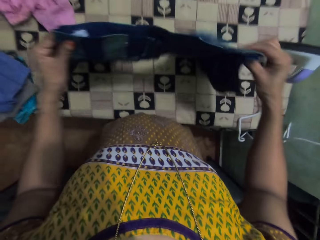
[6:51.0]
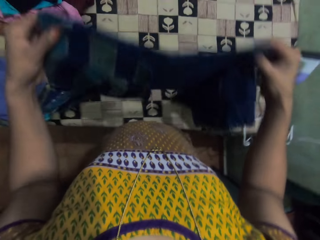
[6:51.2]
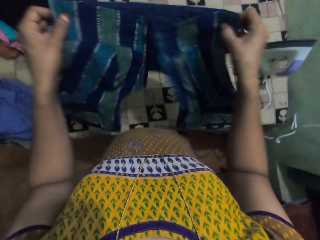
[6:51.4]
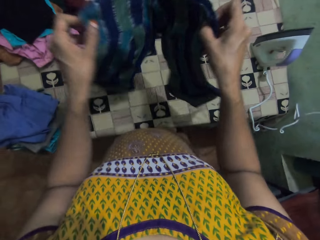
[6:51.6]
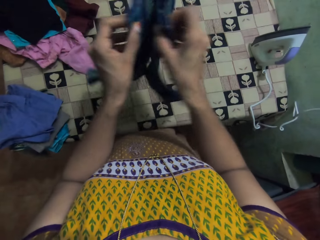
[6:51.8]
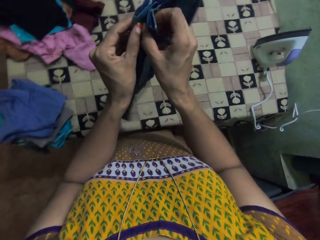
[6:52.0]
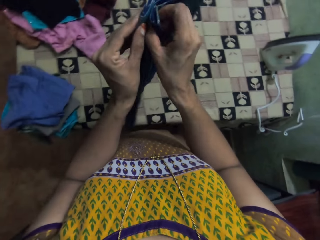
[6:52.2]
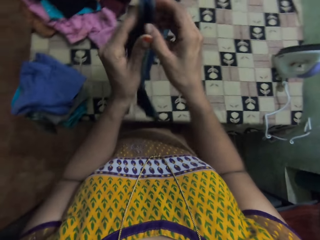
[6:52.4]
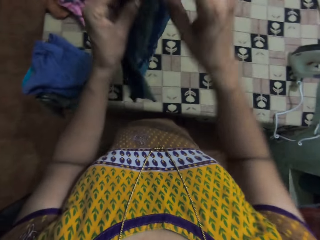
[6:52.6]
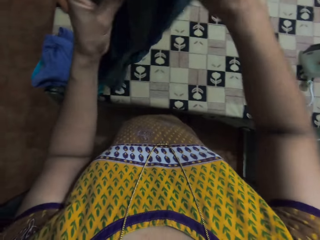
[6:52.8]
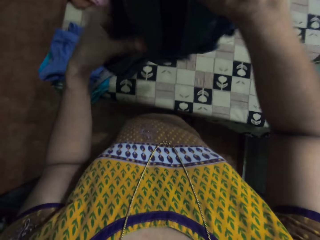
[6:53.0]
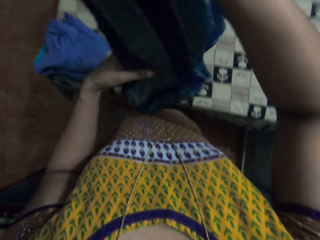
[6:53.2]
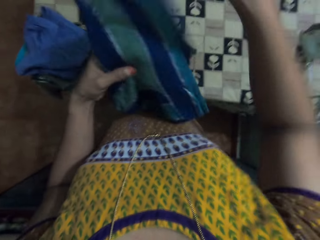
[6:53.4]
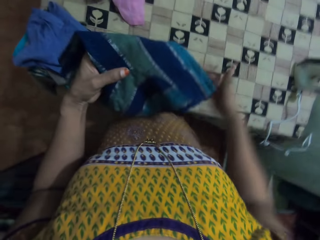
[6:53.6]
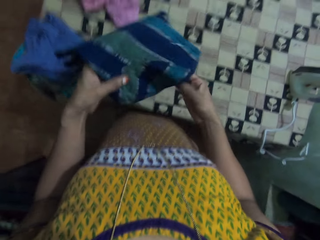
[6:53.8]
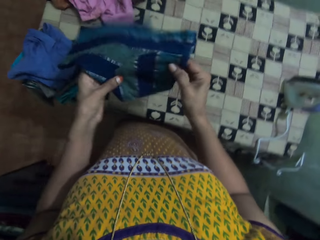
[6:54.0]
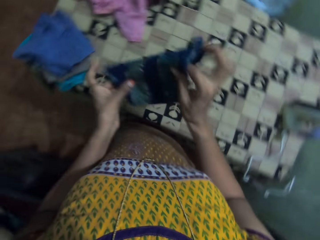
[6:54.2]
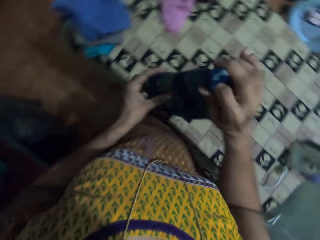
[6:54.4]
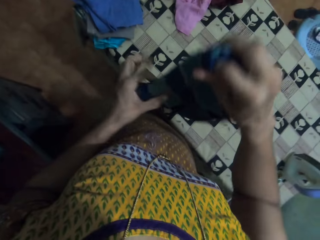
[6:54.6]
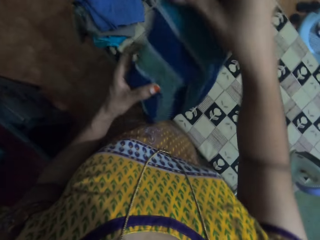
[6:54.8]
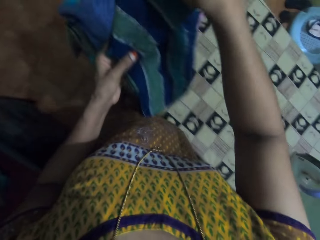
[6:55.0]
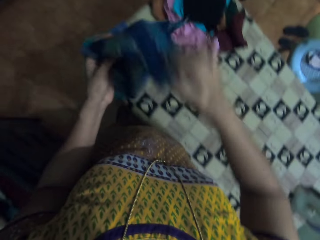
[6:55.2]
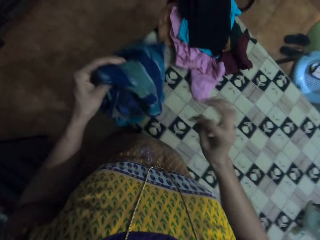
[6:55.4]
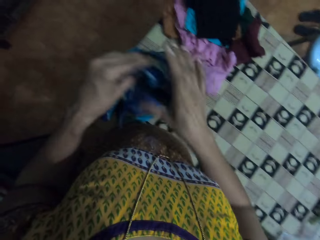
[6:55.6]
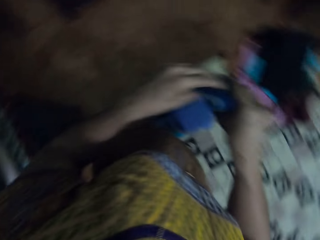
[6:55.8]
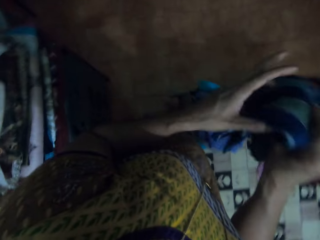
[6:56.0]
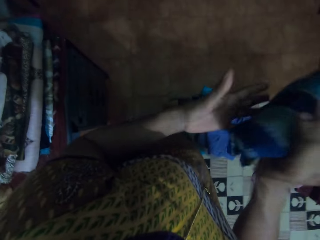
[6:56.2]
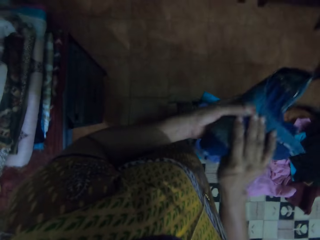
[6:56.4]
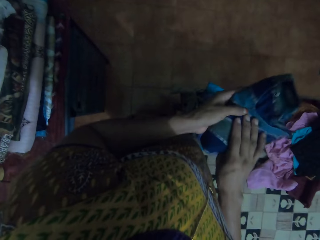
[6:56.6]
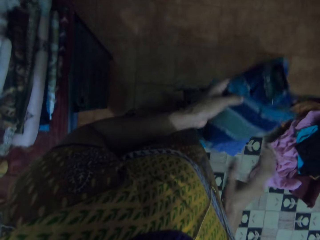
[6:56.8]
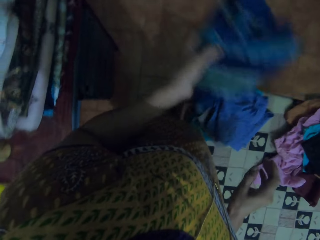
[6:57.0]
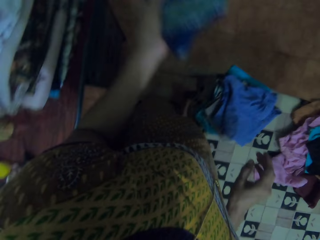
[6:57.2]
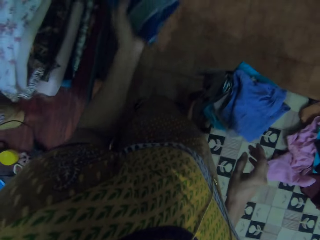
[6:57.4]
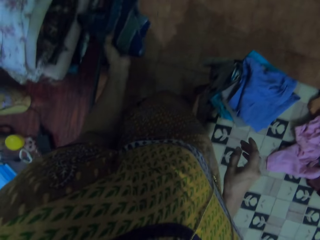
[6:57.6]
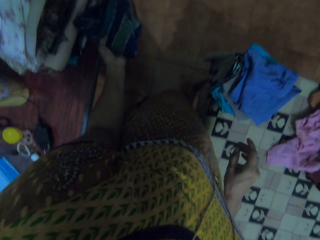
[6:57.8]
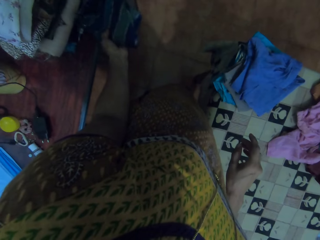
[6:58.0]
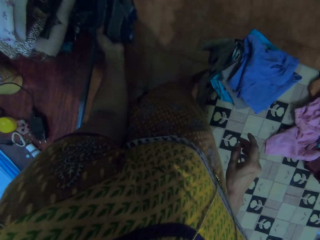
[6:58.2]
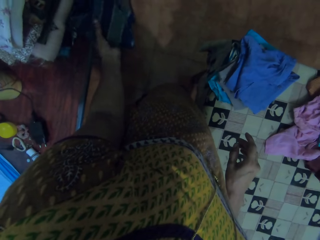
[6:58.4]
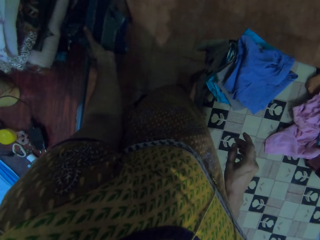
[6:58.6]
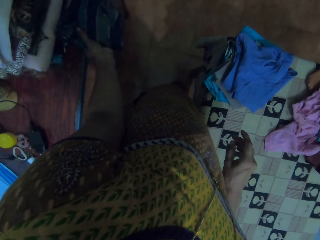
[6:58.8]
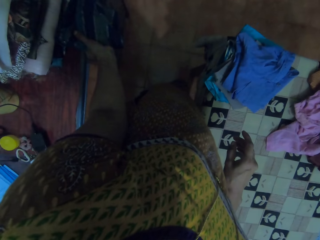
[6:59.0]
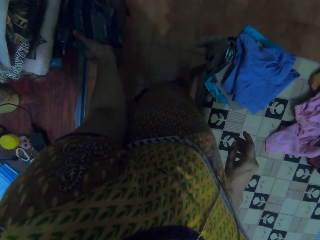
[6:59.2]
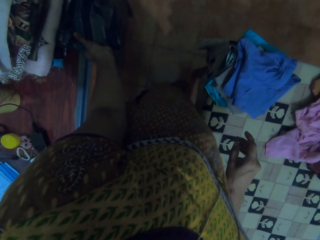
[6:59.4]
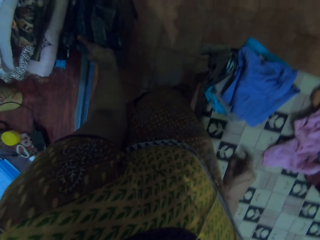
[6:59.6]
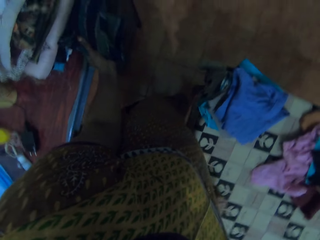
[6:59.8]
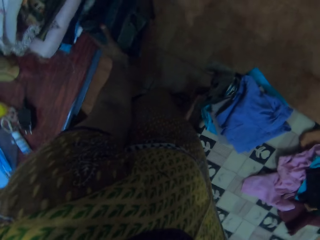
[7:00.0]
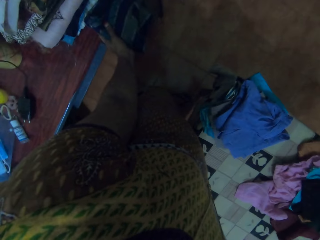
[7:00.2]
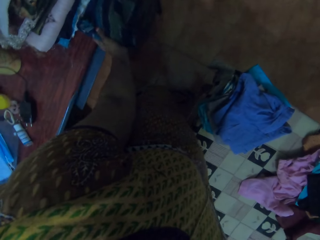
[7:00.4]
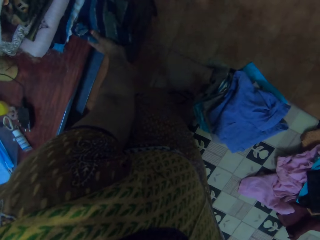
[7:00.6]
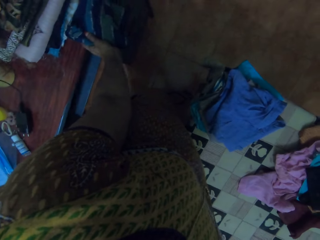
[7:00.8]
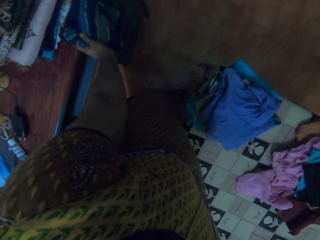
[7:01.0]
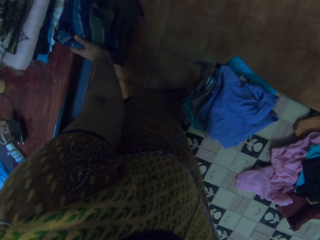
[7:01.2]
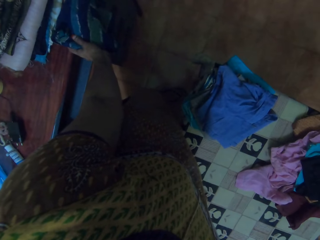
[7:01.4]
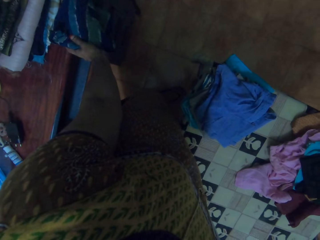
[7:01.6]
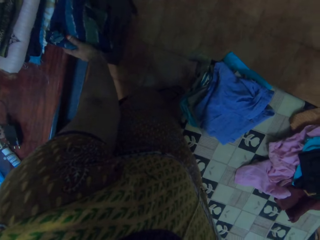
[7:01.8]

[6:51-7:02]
The camera wearer turns the cloth. They fold the blouse. They hold on to the cloth.

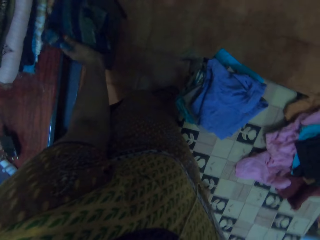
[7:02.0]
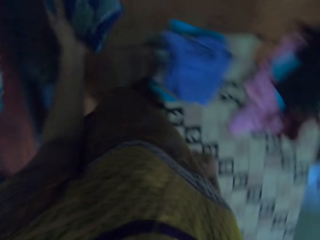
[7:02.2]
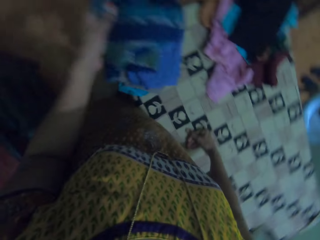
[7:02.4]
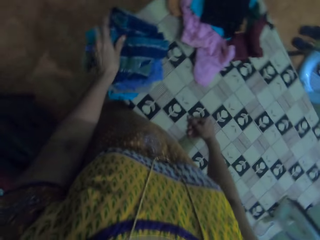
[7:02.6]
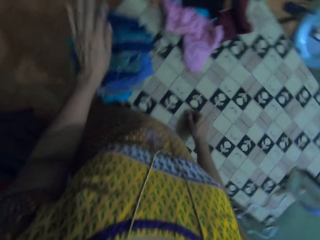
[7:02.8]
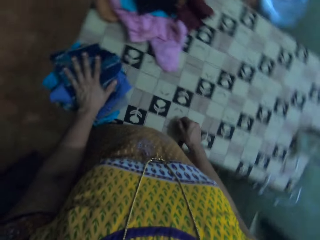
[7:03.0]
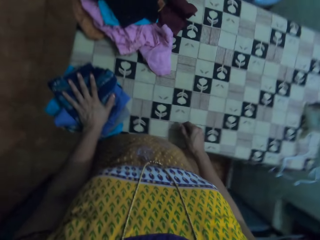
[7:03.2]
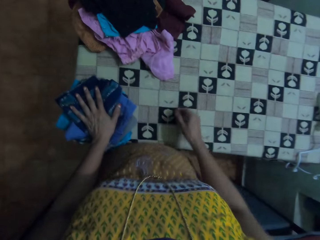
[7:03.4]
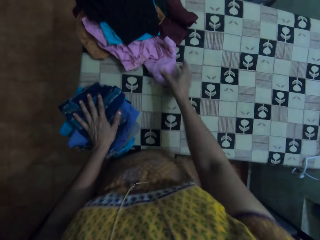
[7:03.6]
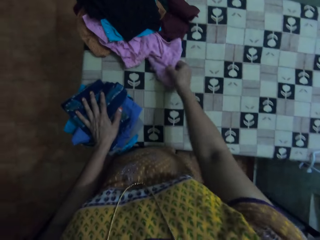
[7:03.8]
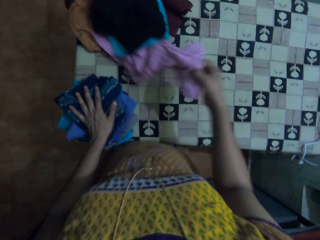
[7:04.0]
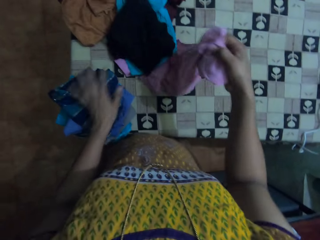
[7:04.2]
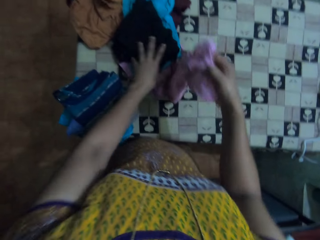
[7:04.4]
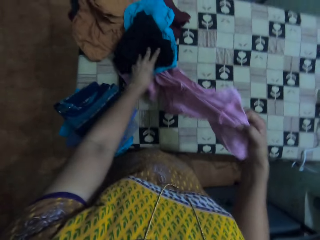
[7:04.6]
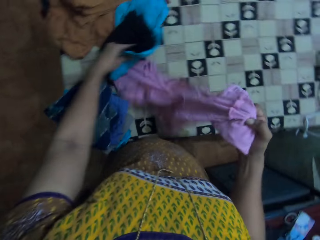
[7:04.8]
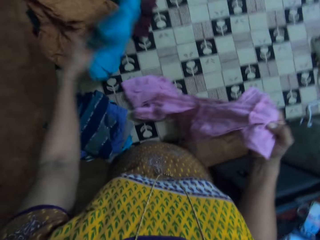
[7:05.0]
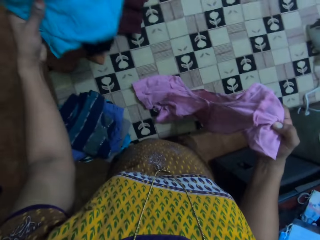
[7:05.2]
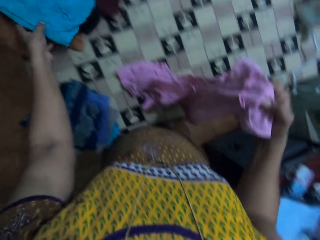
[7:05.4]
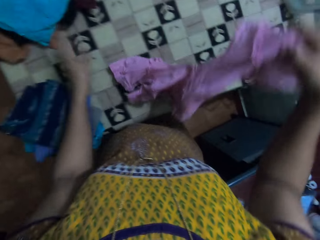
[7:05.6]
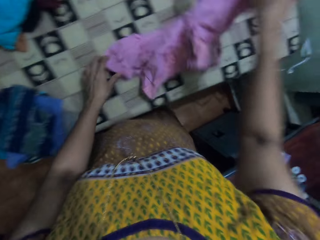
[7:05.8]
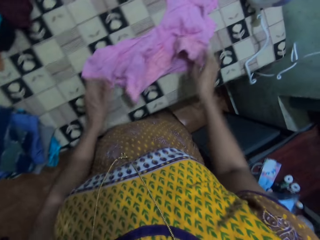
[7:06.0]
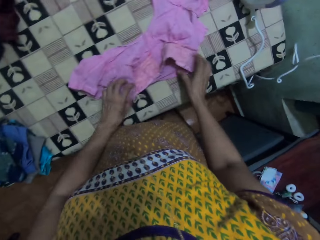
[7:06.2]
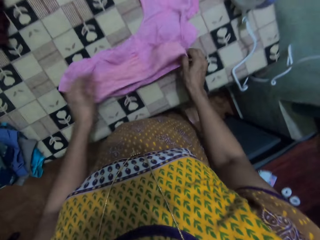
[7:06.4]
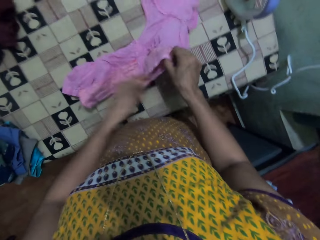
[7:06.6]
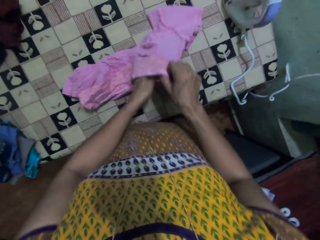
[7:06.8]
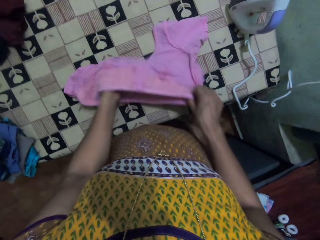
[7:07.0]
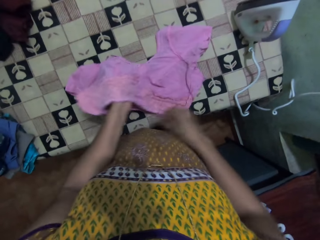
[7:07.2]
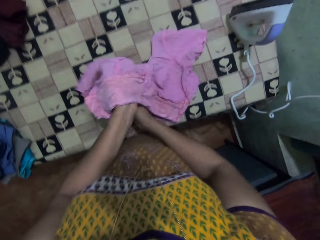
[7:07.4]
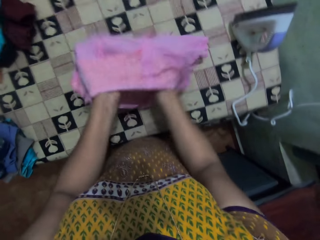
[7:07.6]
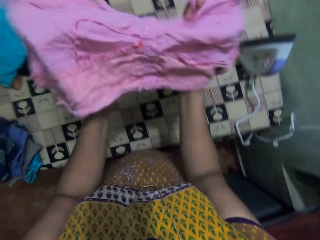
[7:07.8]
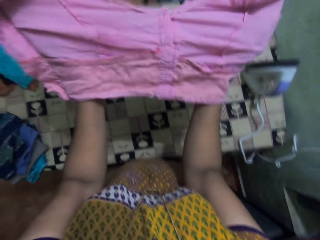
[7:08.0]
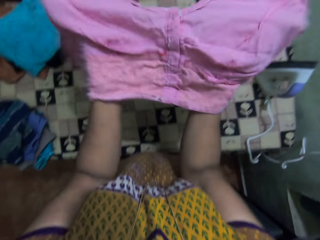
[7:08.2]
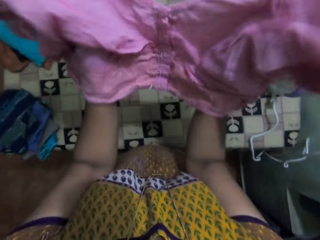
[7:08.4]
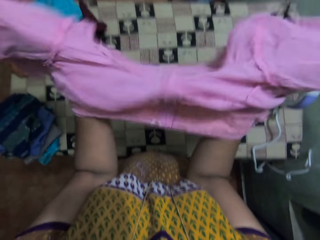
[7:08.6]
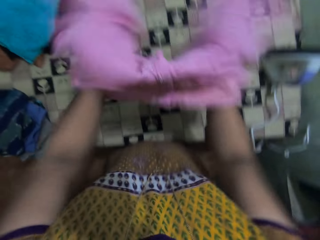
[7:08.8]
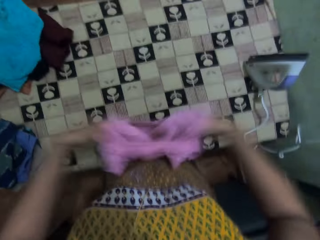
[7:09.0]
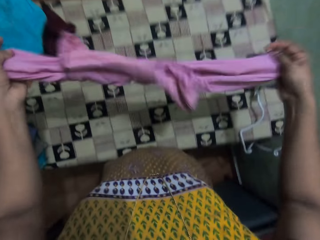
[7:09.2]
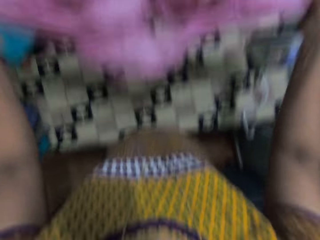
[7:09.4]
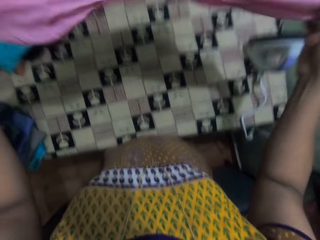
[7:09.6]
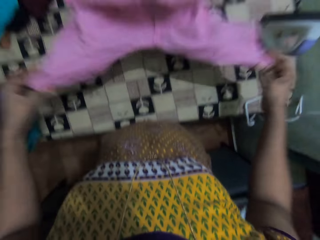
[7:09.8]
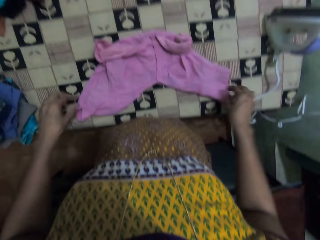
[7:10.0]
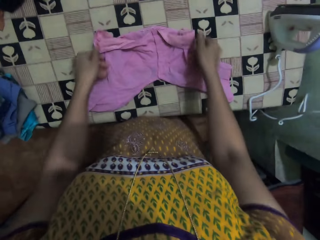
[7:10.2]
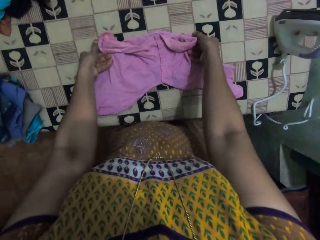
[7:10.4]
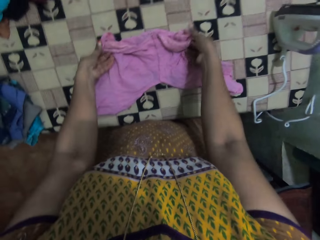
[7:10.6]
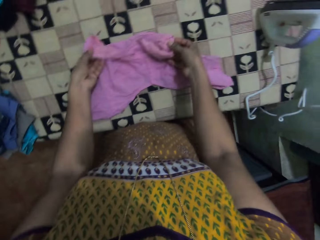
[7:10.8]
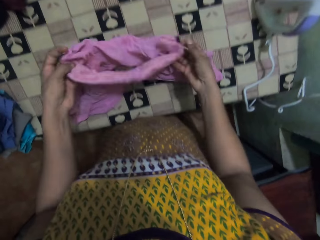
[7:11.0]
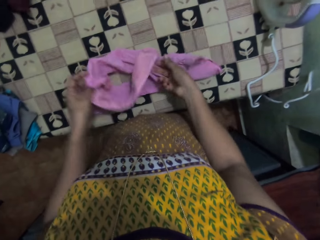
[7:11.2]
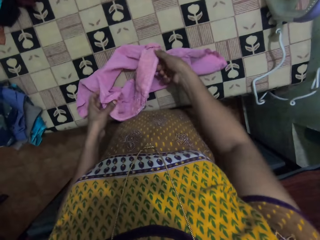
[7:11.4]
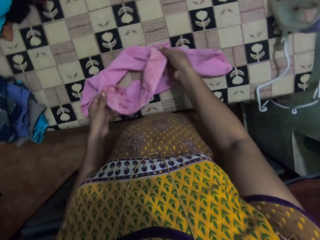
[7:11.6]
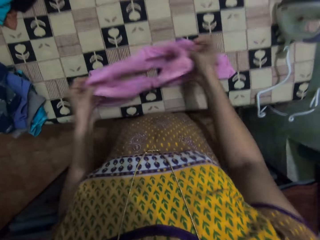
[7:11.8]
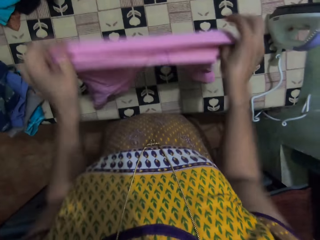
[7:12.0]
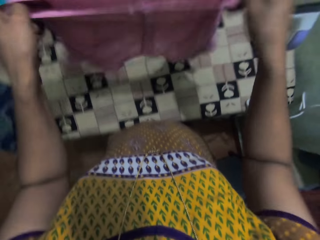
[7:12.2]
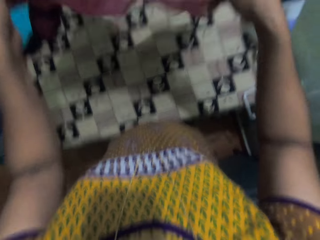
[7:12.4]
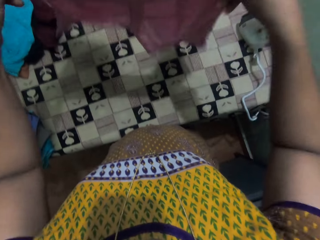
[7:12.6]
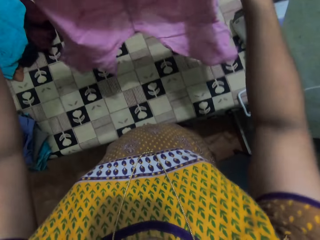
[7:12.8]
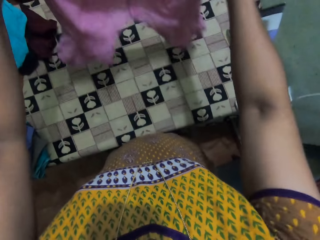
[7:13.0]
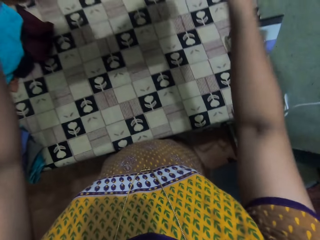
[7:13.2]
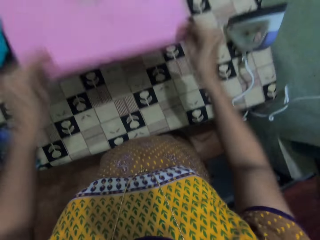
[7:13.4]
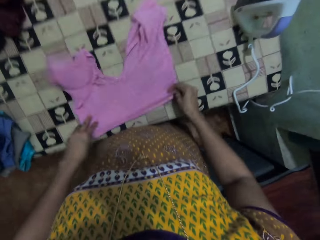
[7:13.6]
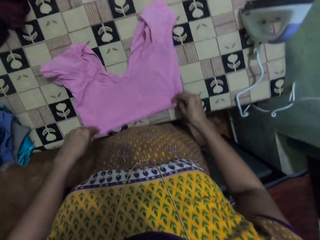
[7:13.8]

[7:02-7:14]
The camera wearer puts the cloth down. They pick up the blouse. They hold the blouses. They drop the blouse. They hold the blouse. They turn the blouse. They drop the blouse. They hold the blouse. They straighten the cloth.
